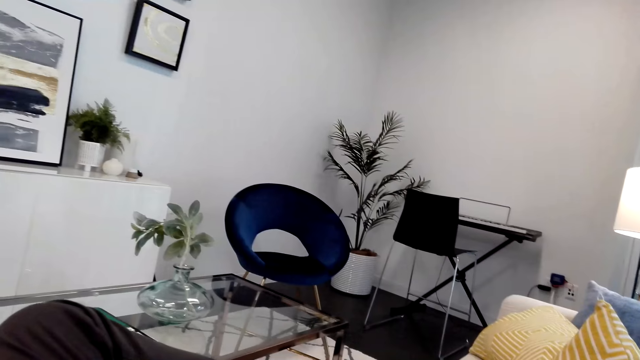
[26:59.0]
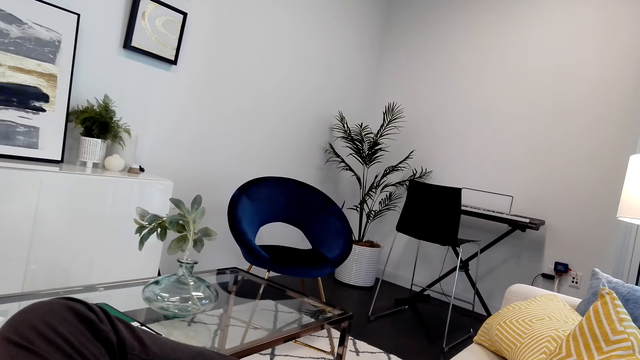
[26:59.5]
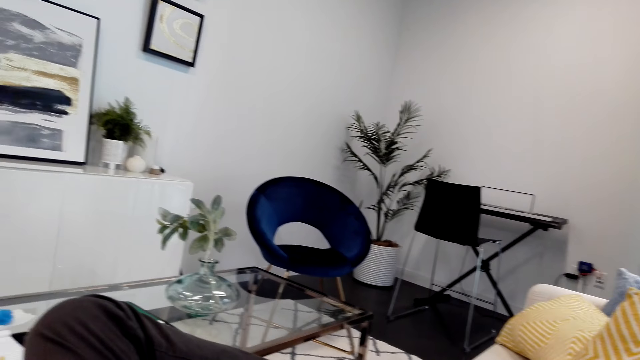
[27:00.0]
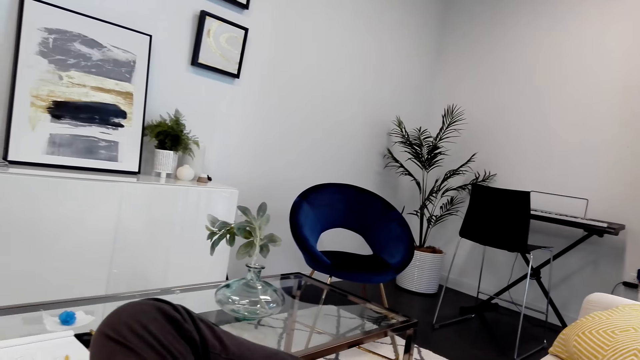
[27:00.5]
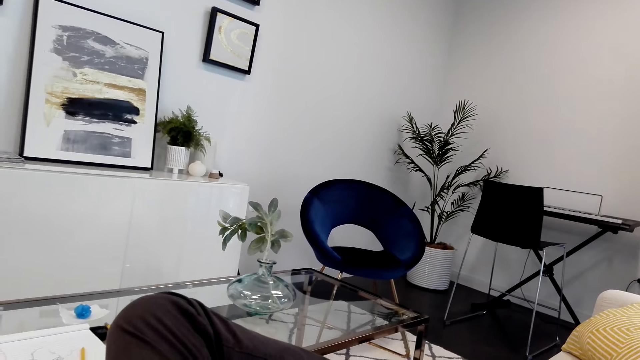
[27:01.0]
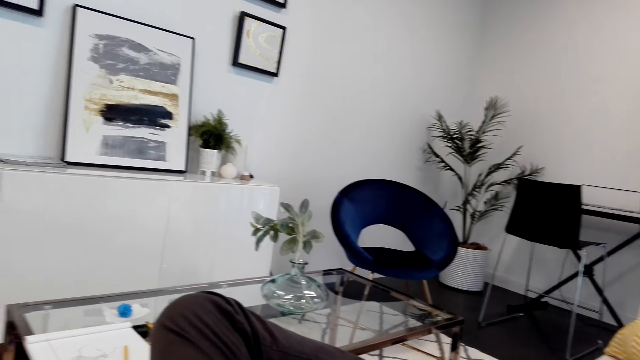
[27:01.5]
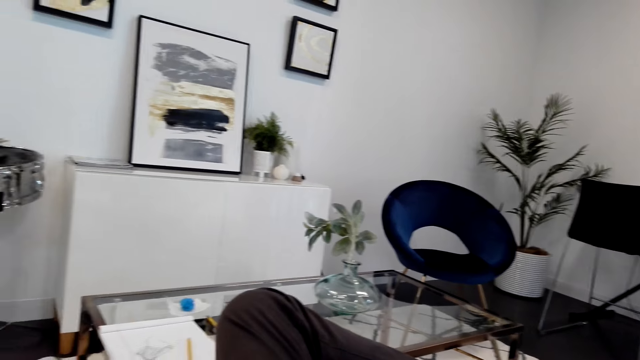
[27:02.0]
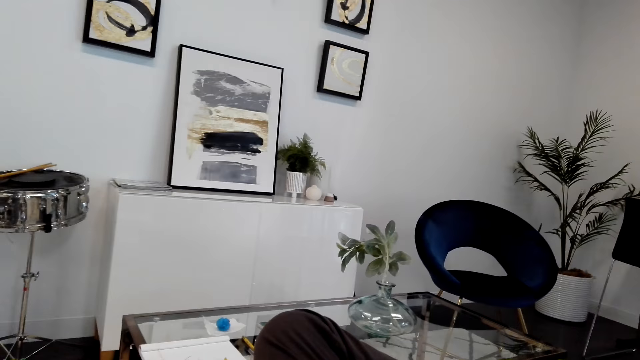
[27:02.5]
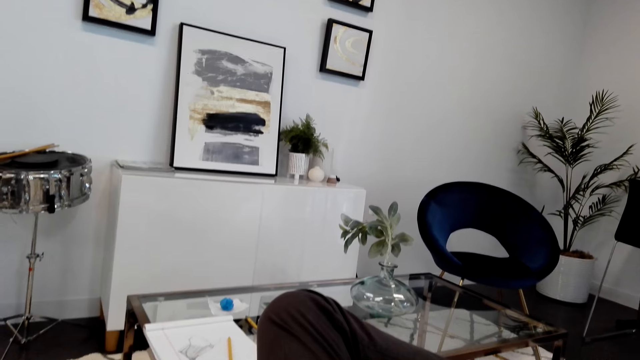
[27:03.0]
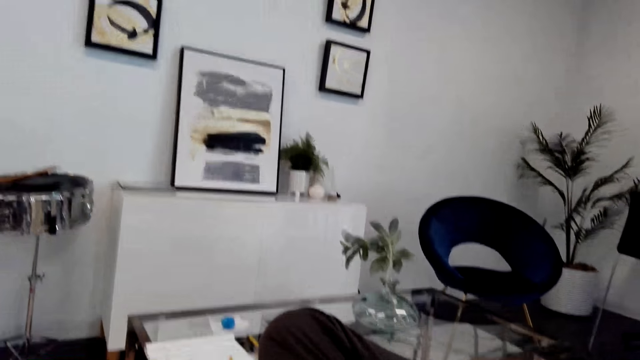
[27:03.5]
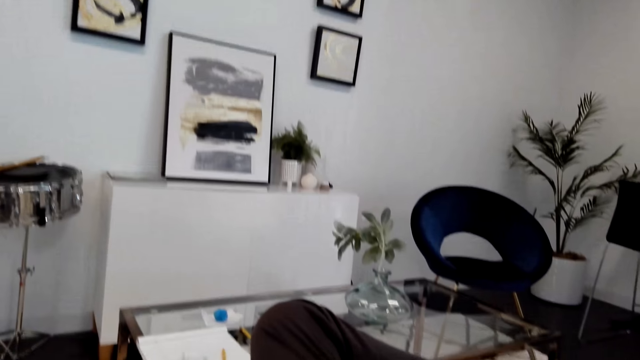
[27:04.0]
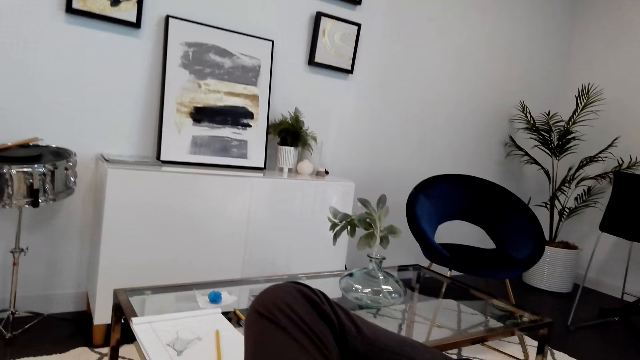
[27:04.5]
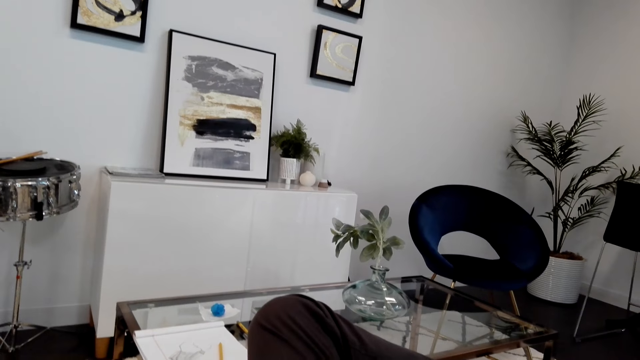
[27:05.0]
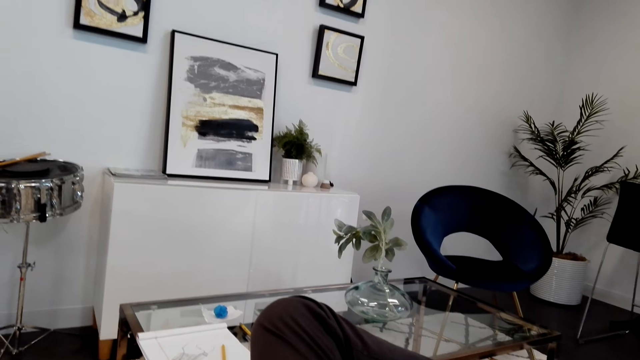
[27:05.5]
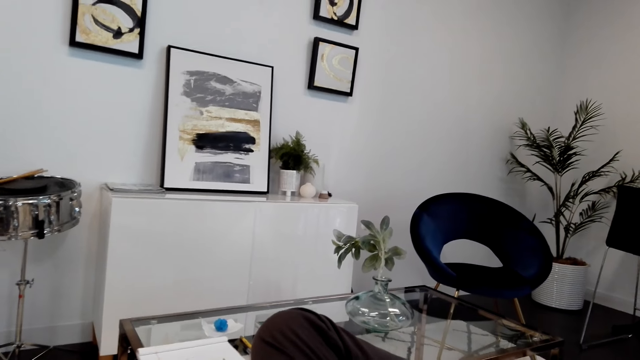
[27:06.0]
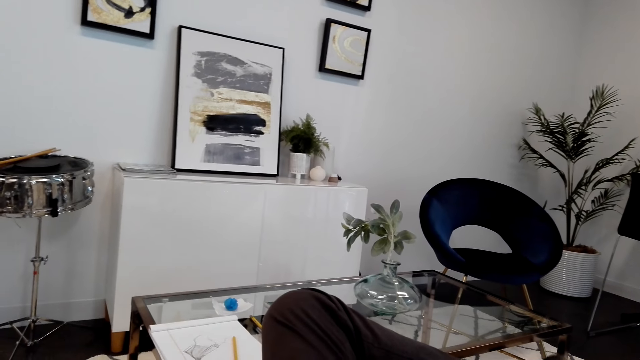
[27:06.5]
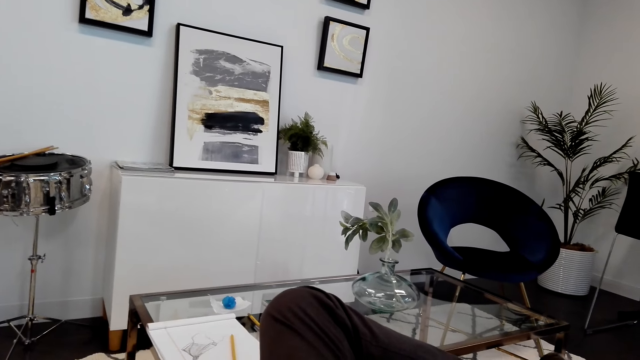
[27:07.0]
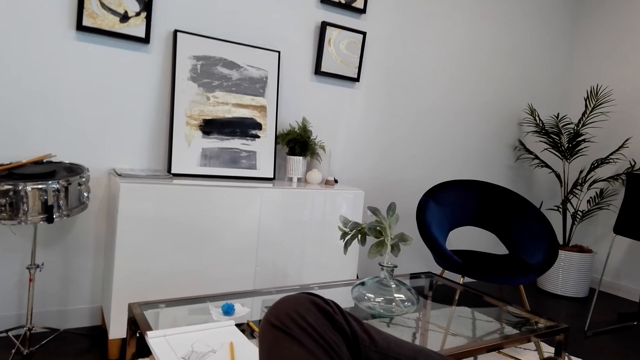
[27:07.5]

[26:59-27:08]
The camera wearer looks around the house. They make a call.

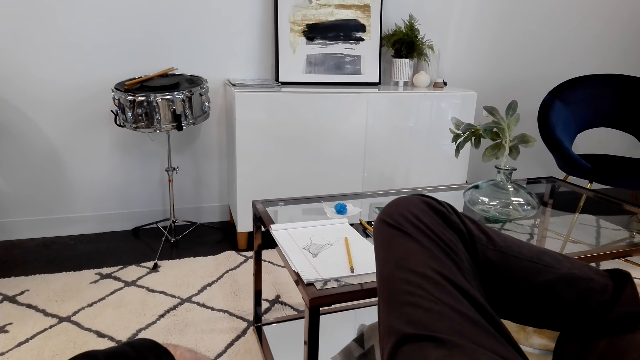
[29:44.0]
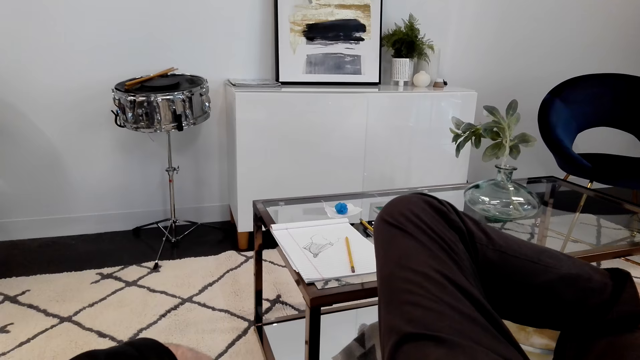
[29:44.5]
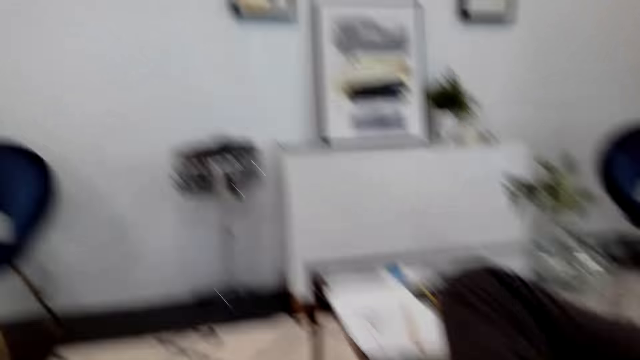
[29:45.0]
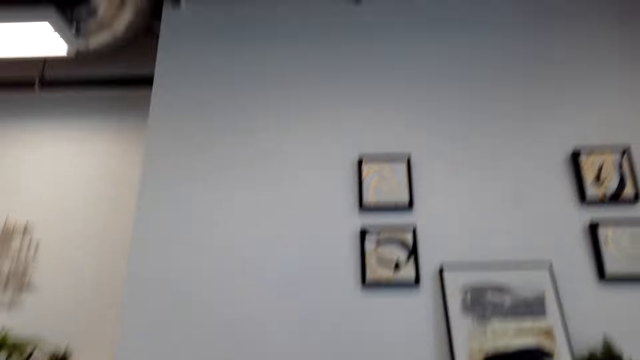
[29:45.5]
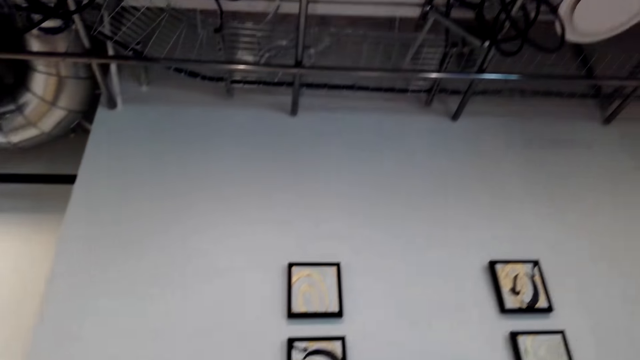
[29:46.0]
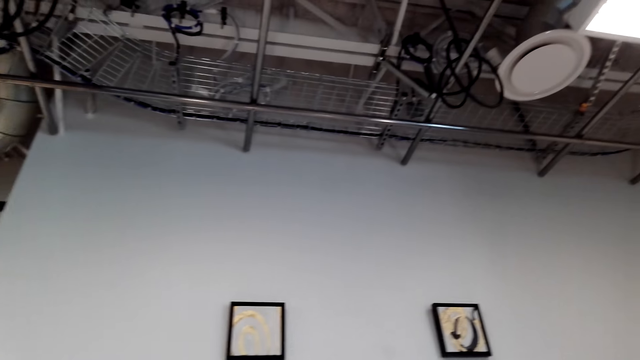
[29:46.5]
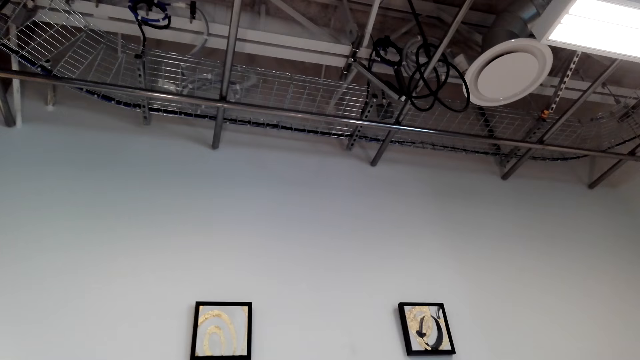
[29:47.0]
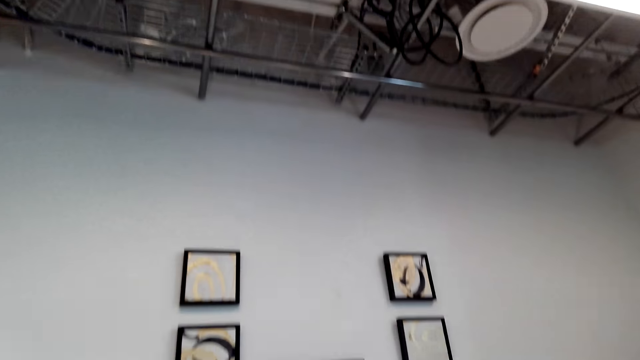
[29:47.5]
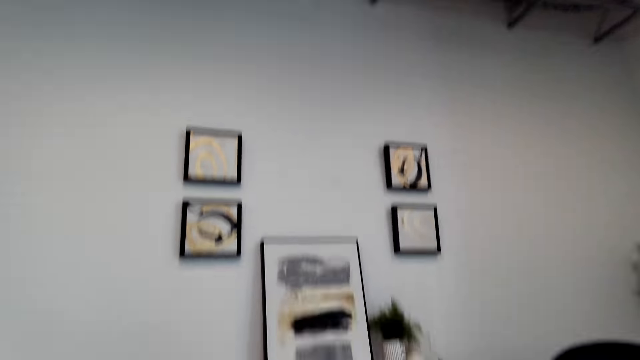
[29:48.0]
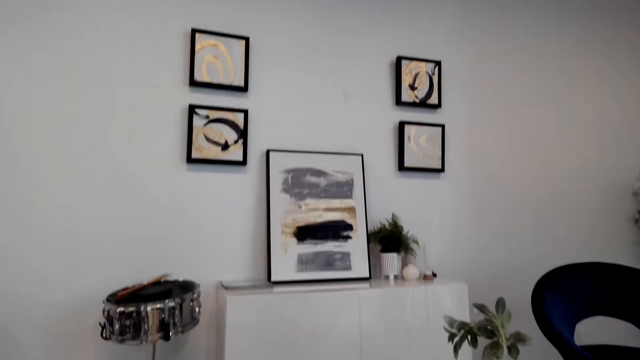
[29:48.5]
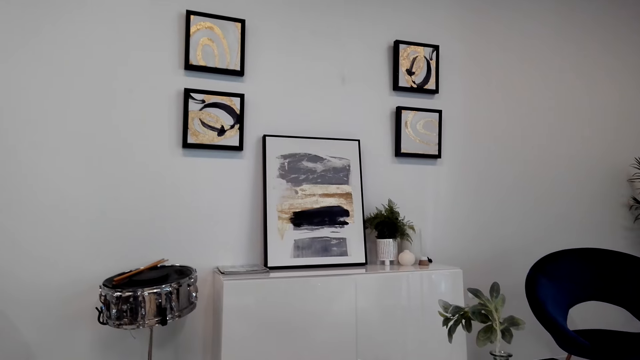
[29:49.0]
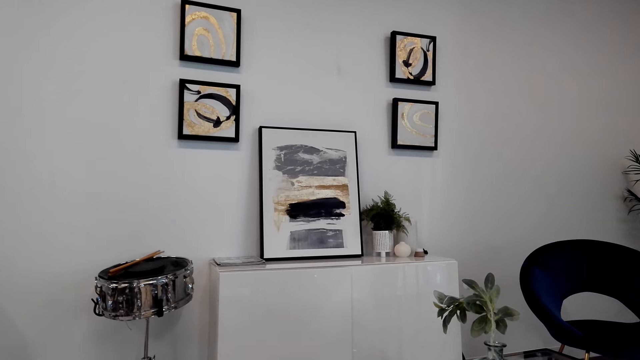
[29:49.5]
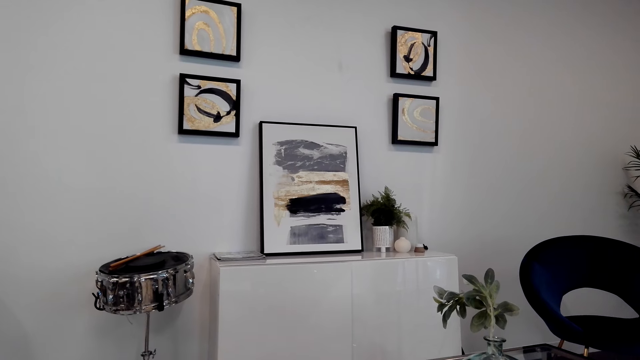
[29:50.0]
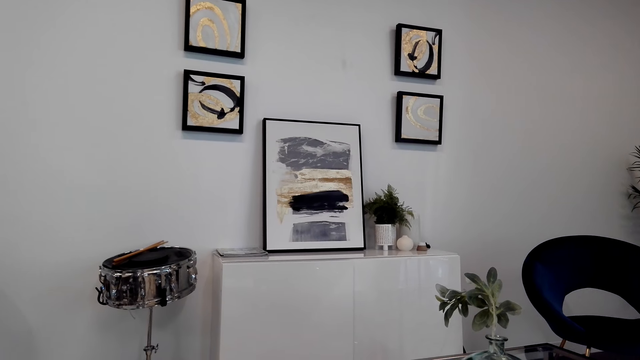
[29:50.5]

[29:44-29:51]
The camera wearer looks up to the ceiling.

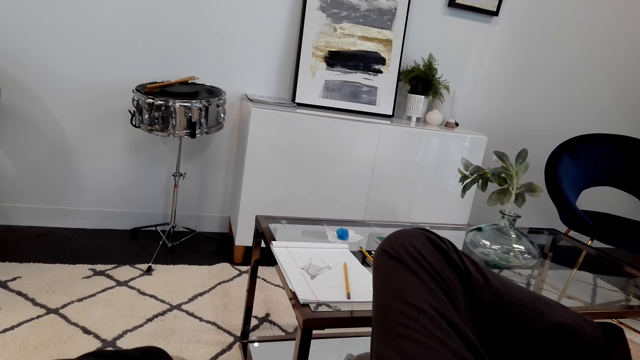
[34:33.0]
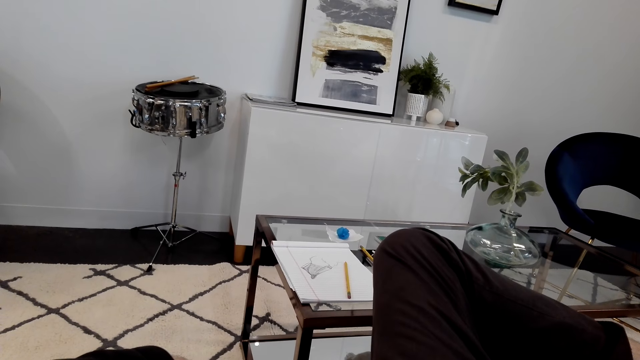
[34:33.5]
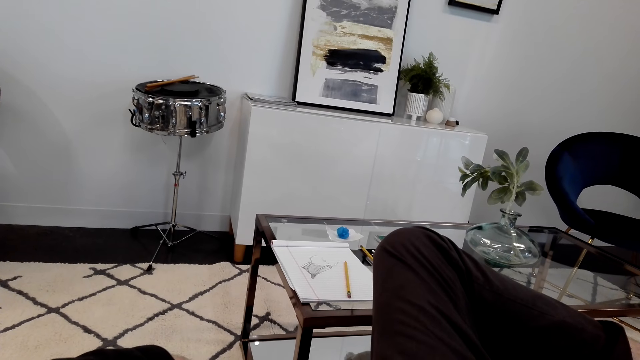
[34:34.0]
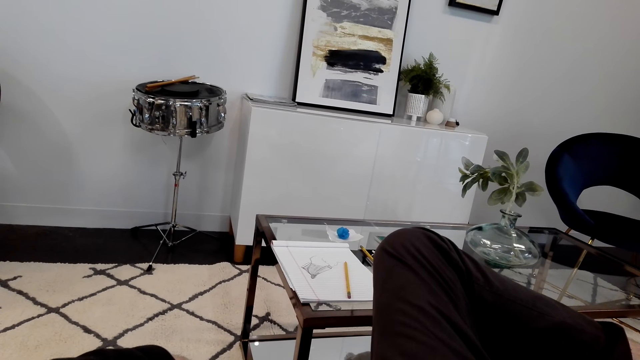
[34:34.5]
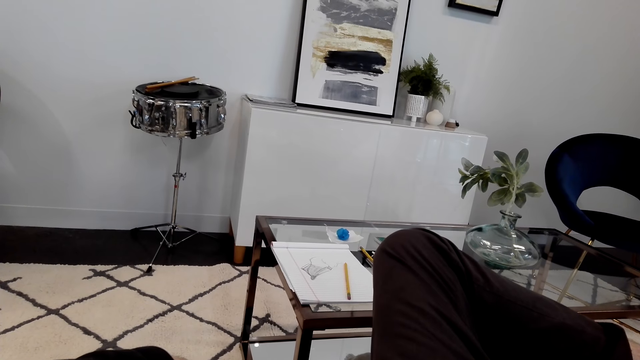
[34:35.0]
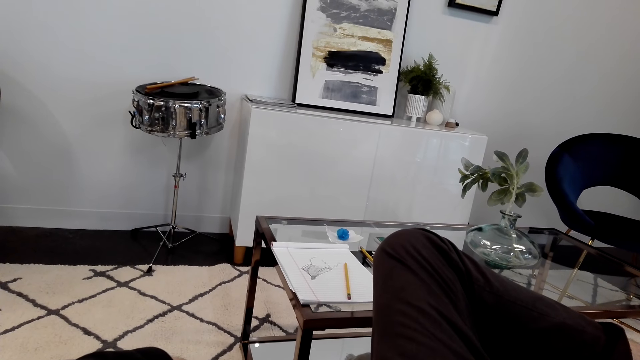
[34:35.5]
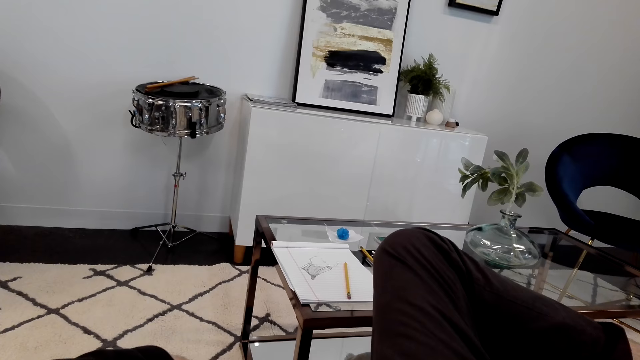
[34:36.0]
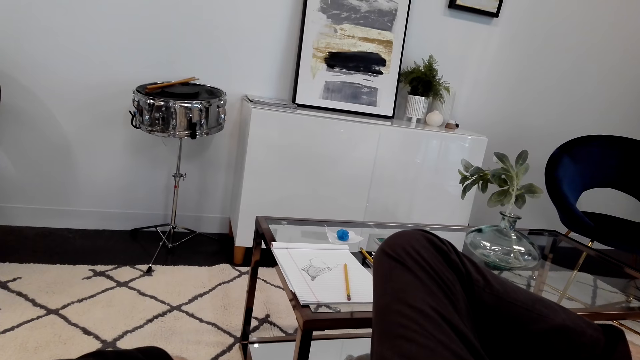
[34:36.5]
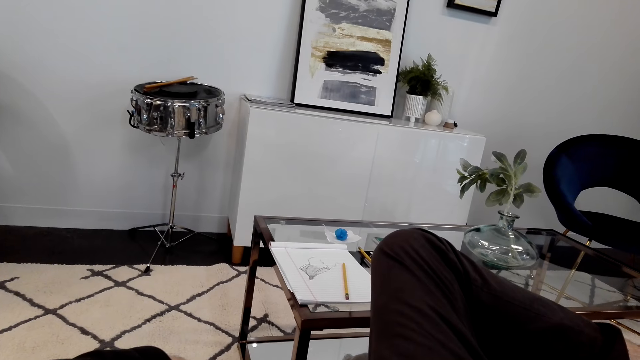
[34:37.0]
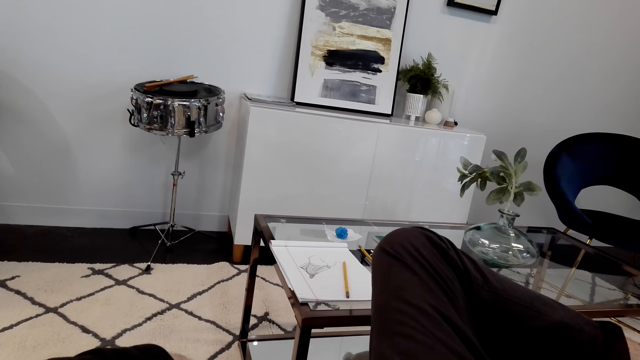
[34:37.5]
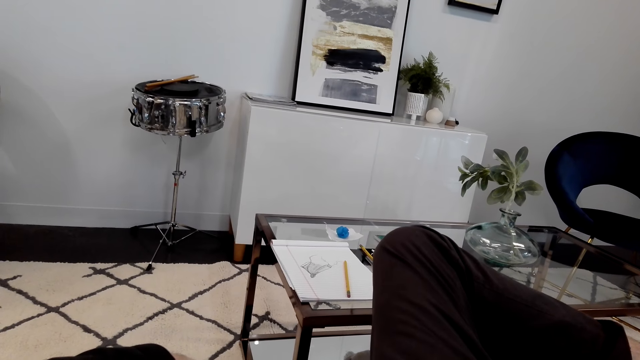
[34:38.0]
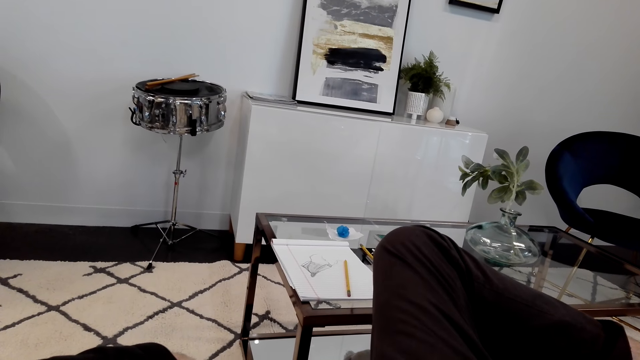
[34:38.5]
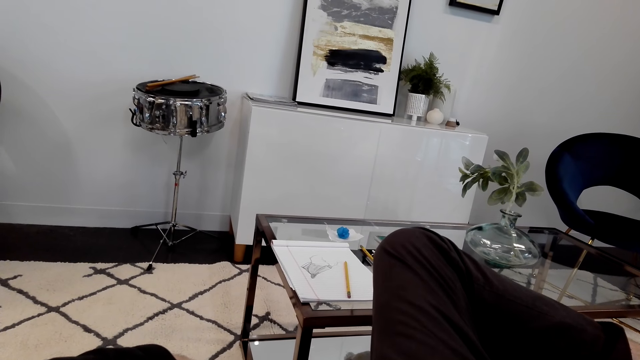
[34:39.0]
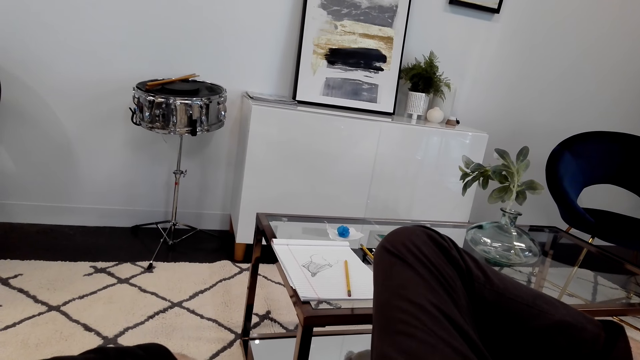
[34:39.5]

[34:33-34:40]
The camera wearer looks at the house.
